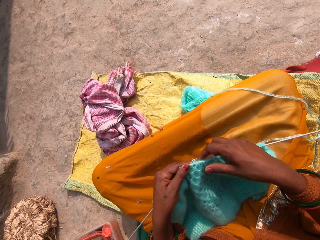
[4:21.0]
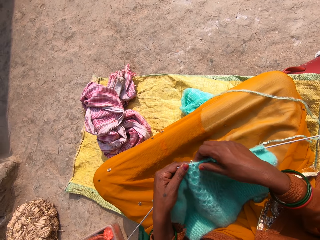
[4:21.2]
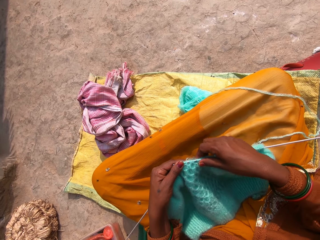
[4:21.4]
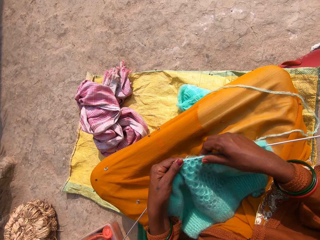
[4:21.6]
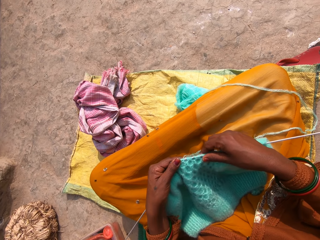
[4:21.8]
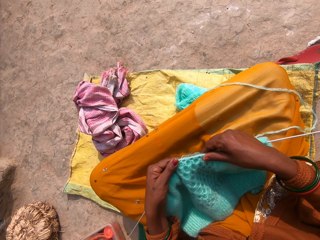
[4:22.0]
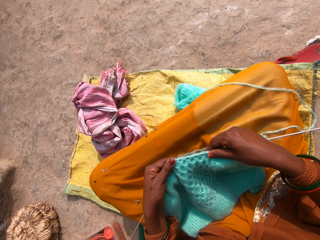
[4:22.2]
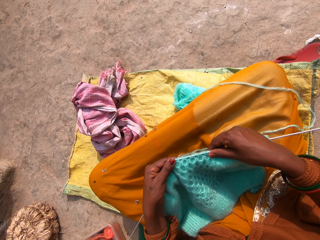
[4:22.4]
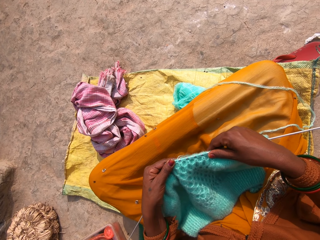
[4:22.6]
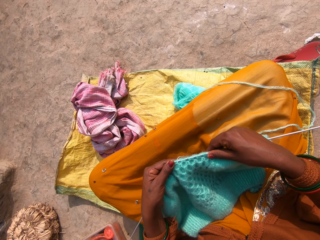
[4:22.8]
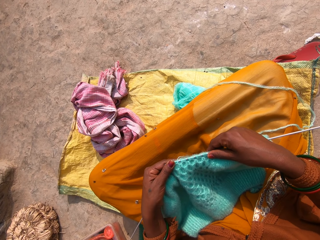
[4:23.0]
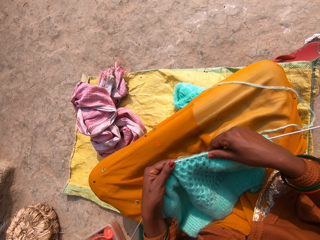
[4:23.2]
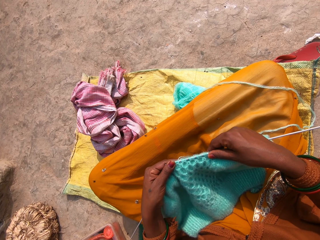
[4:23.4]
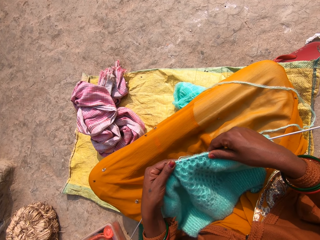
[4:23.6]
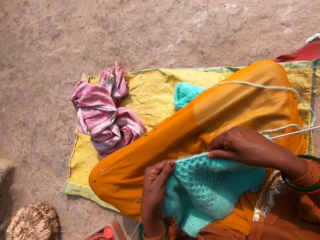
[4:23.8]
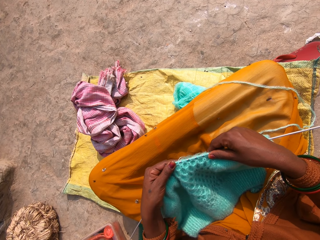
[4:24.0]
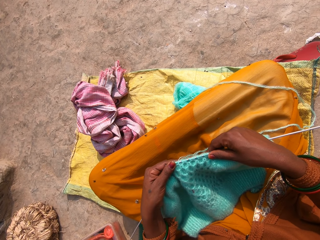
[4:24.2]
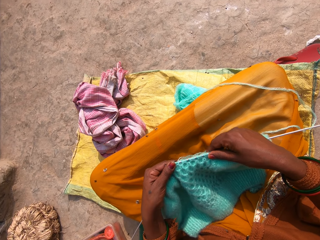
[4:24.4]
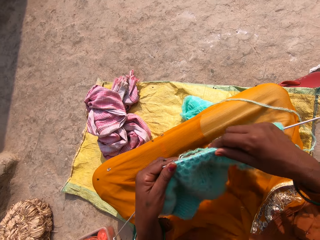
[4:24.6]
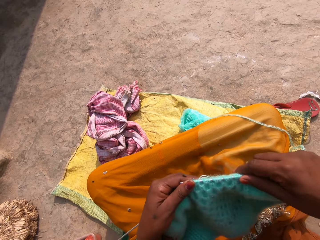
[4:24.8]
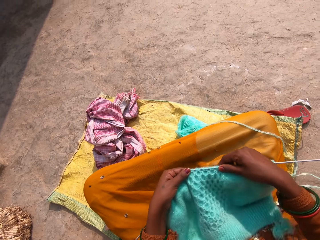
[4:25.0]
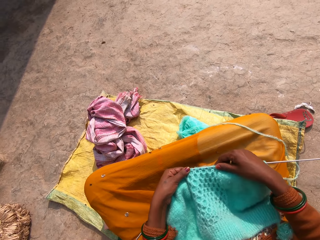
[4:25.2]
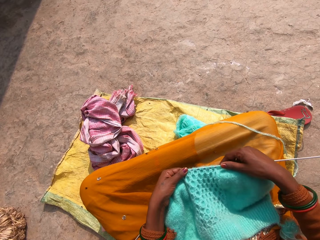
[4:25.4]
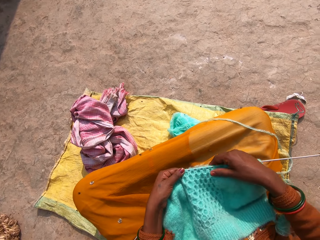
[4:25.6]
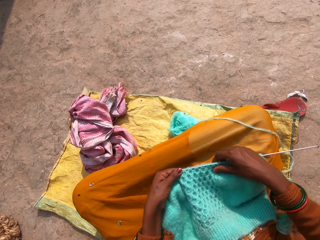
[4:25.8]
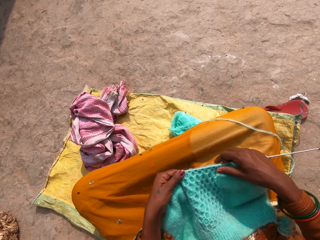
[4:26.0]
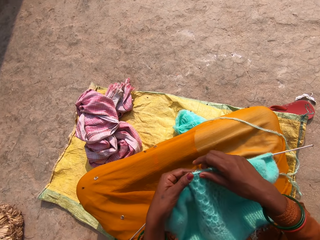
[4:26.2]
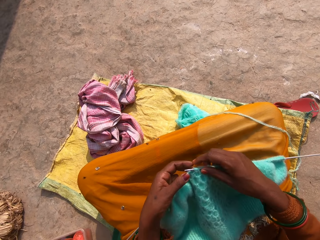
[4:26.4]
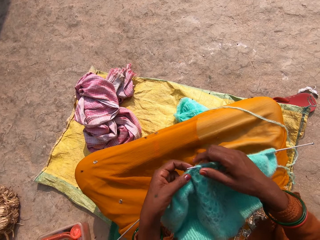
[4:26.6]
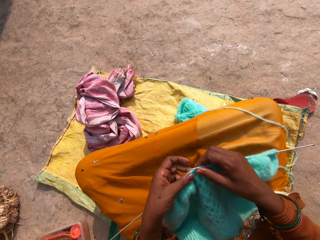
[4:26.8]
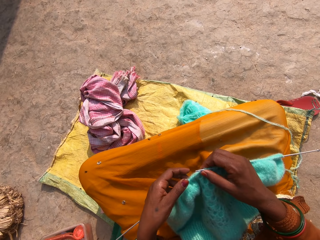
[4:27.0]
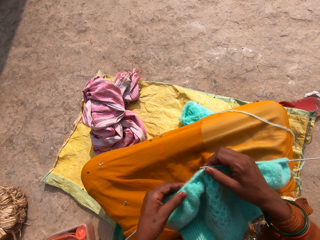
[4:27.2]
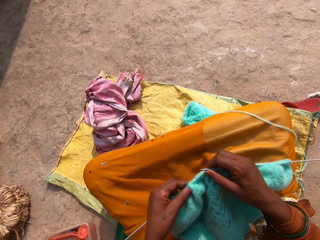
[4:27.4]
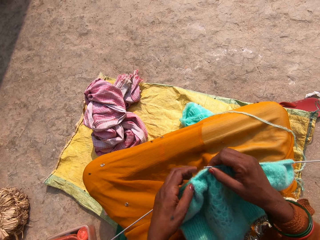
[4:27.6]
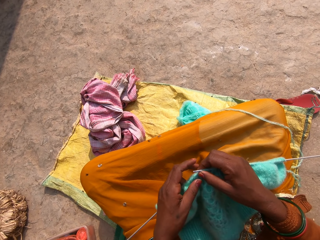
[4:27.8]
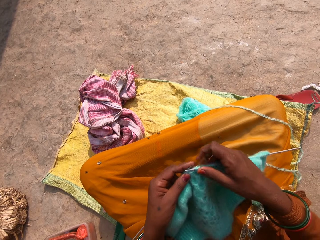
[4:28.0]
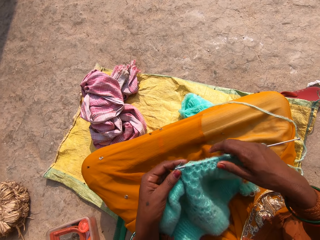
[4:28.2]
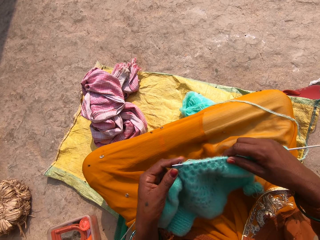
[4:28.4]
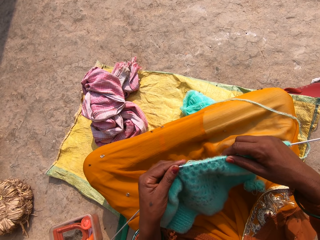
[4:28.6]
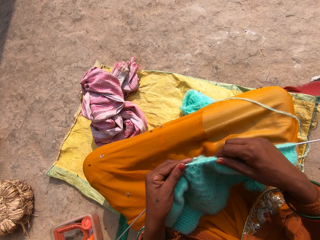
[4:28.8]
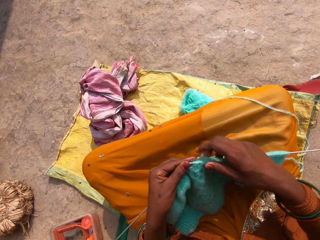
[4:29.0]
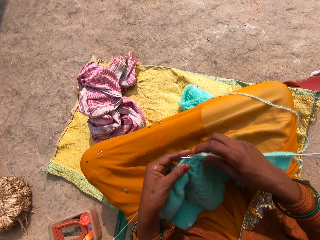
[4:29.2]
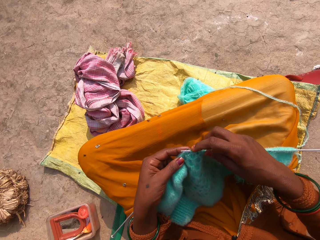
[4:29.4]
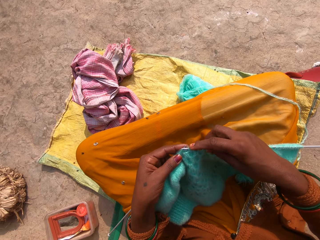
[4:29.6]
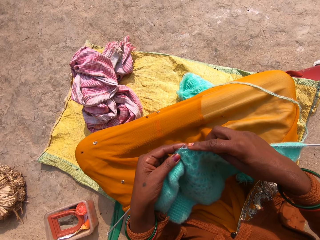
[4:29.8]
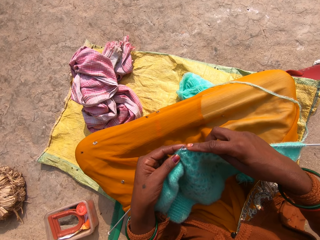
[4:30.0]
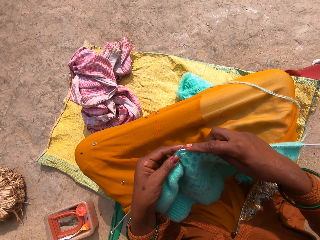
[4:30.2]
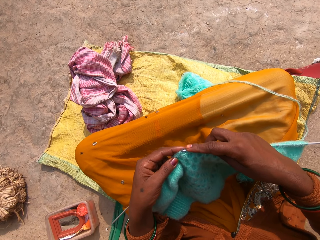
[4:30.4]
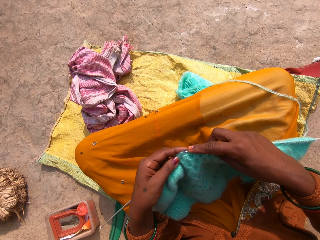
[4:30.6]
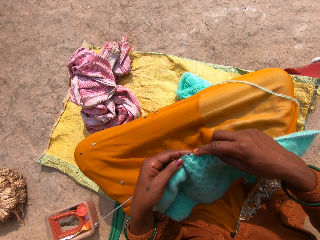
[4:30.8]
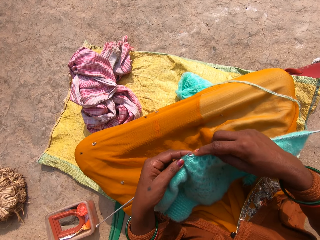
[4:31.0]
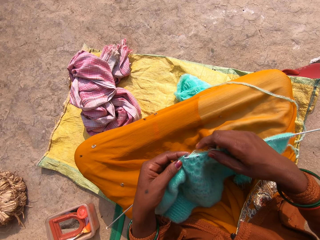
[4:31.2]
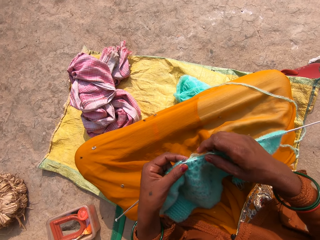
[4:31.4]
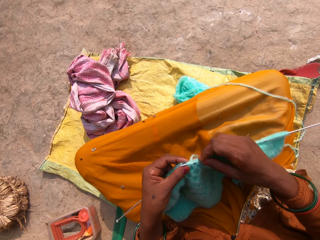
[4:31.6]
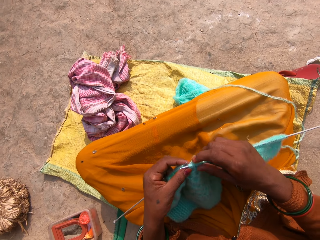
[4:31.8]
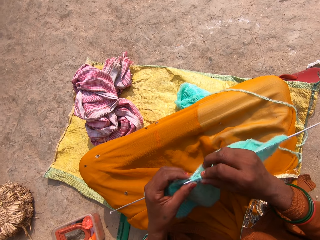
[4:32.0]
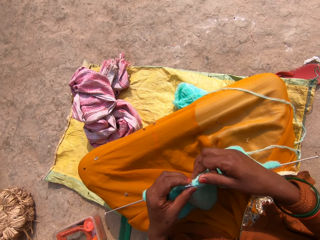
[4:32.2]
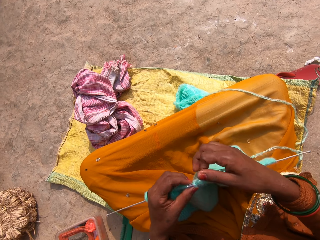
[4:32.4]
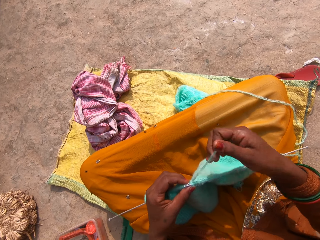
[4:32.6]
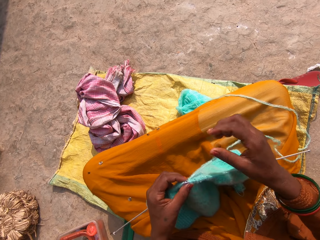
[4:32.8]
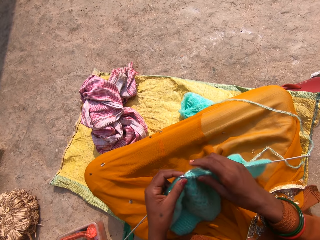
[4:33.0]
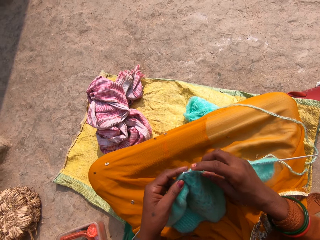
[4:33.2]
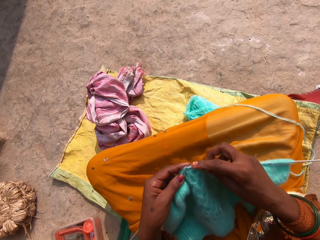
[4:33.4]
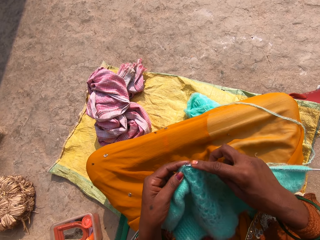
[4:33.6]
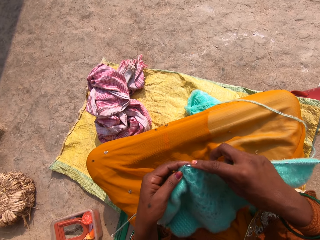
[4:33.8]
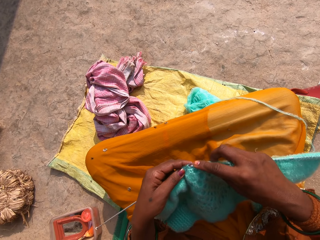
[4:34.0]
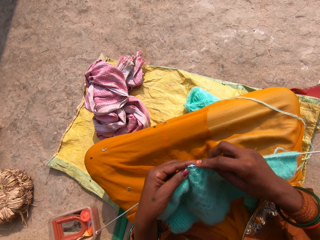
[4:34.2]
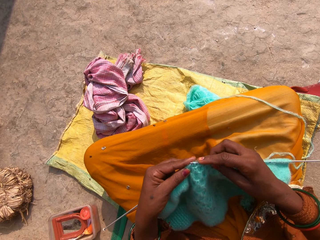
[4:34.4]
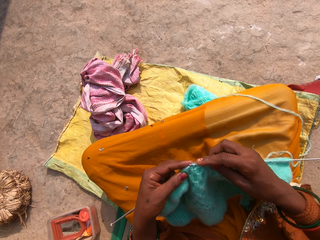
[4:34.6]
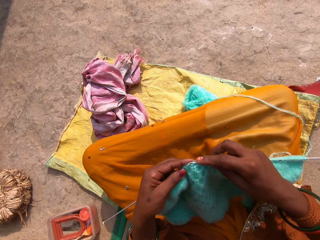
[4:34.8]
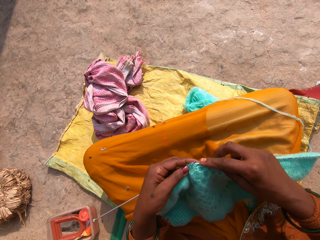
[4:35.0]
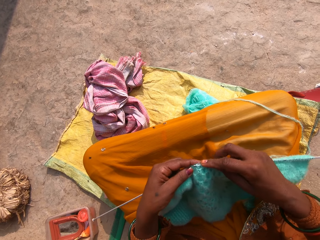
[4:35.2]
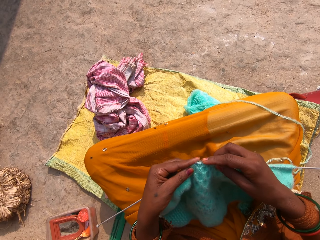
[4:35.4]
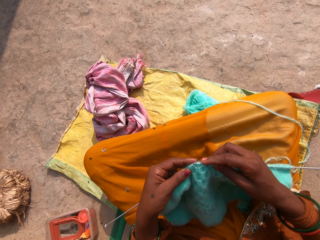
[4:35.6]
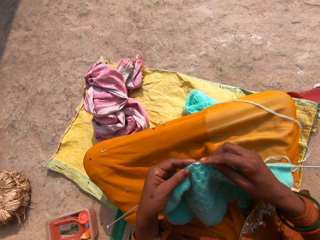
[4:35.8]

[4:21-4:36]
The camera wearer adjusts the fabric on the knitting pins. They touch the fabric. They move the fabric. They knit the fabric with the knitting pins or straight needle and the yarn. They pull the whole knitting. They knit the fabric using the straight needle.

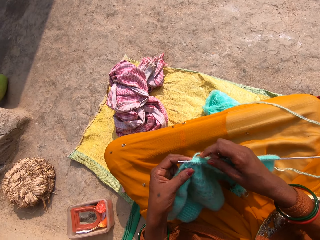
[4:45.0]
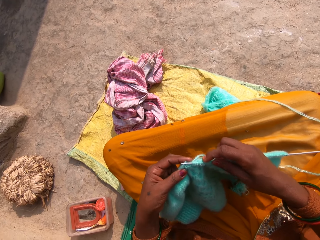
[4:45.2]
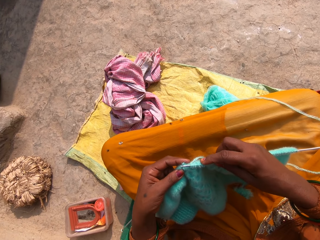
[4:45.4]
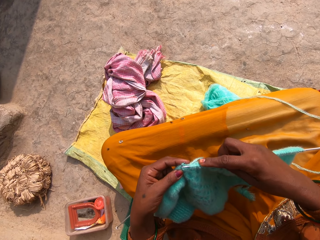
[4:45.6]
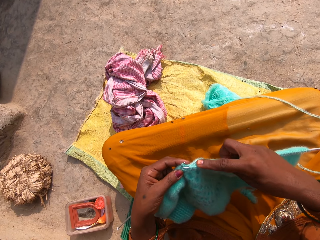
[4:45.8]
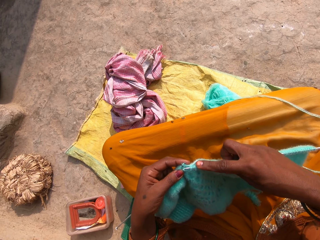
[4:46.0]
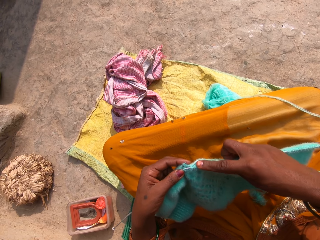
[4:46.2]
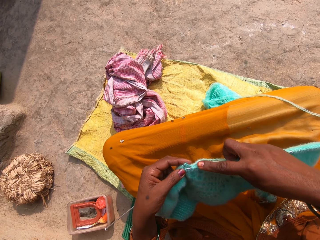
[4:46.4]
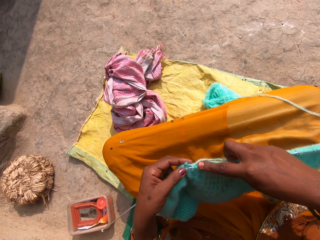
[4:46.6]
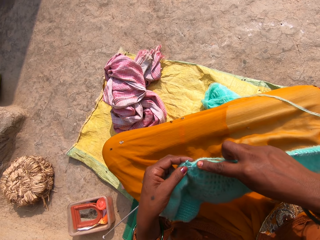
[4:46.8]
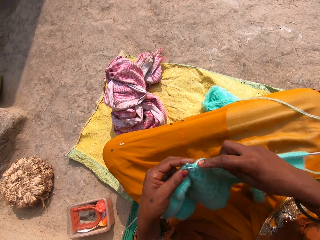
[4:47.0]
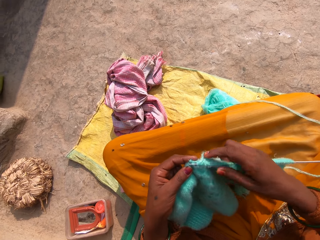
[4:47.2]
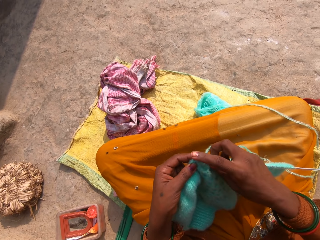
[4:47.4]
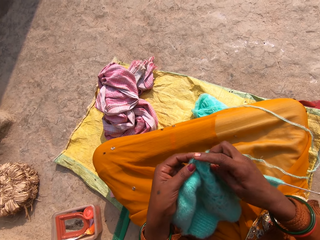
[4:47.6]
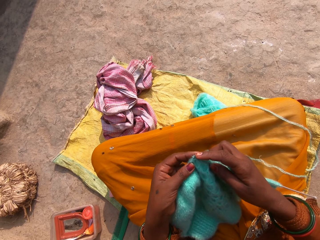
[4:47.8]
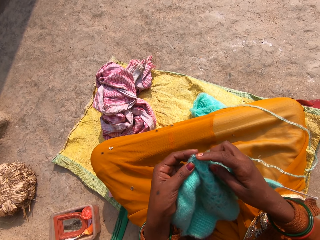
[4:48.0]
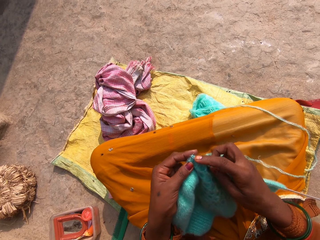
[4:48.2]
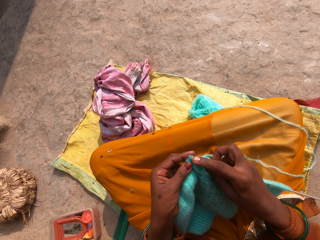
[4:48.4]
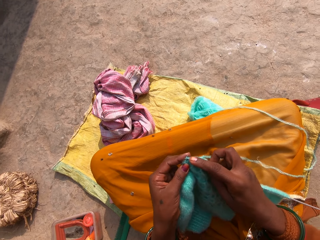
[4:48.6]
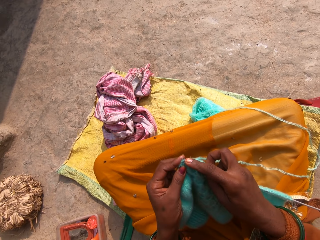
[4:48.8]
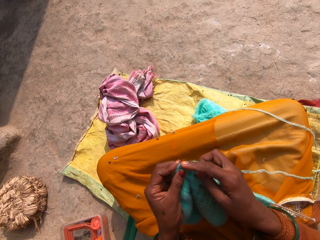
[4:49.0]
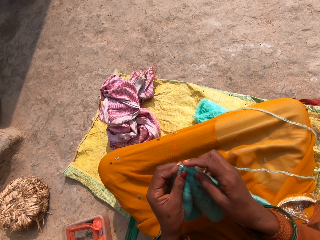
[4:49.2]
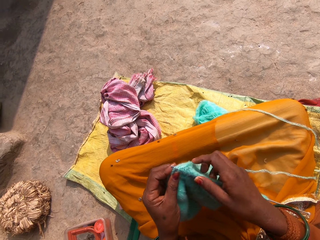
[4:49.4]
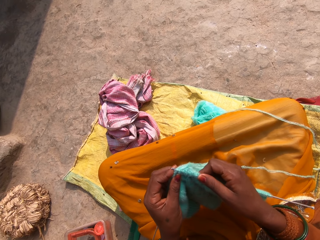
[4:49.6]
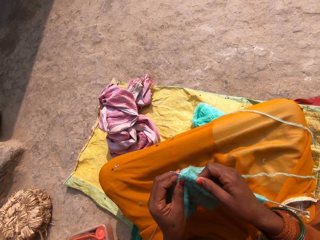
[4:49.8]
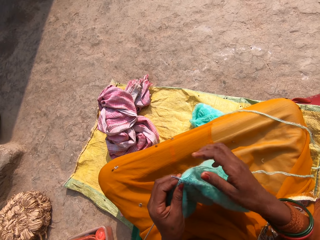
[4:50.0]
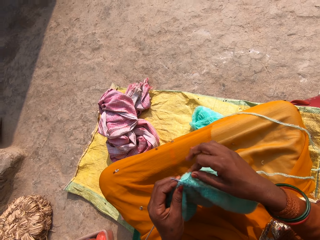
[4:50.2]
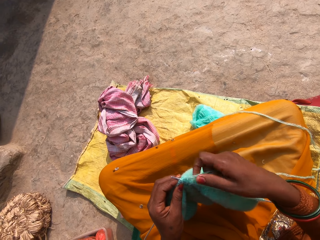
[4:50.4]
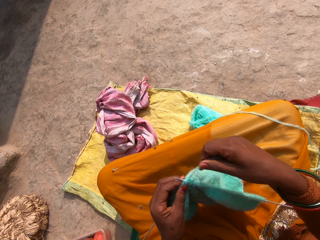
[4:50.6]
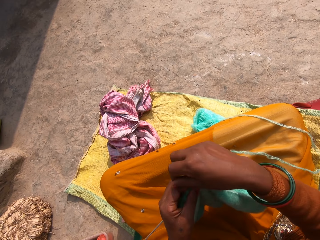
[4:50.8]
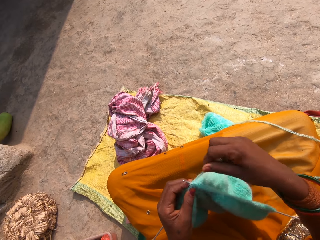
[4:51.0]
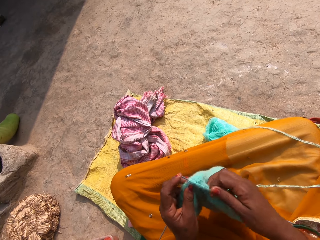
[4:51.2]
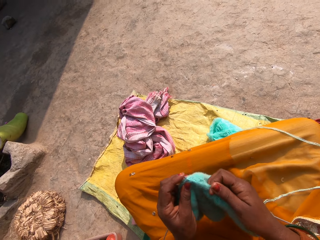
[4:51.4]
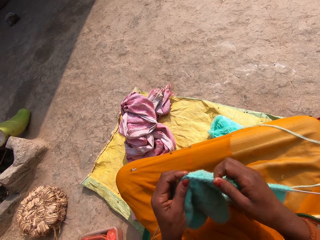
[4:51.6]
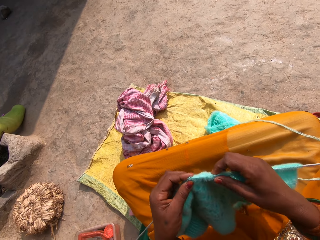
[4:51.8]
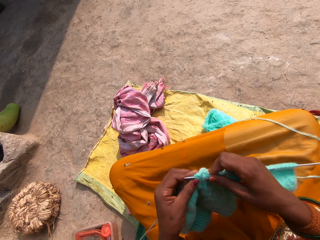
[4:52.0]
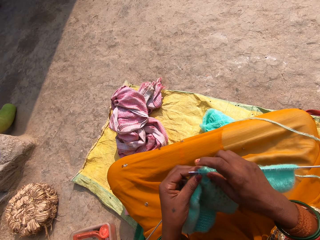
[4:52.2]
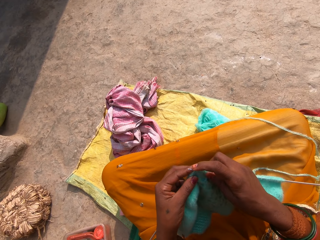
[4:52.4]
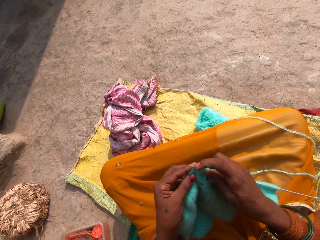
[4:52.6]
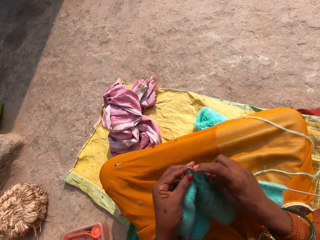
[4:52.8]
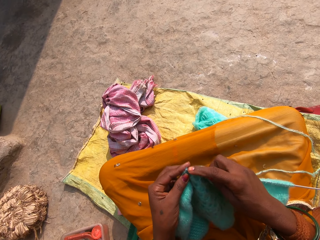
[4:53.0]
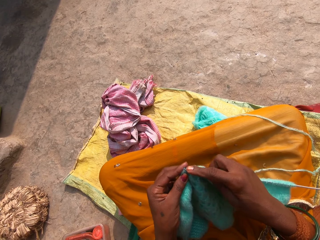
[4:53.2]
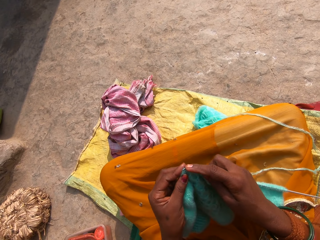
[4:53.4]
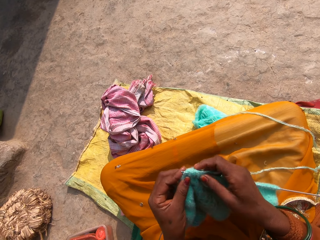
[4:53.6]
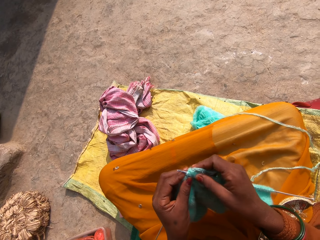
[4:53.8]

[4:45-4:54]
The camera wearer knits the fabric. They pull the fabric. They move their fingers while knitting. They knit the fabric. They hold the fabric. They move the fabric on the crochet. They move the crochet on the knitted fabric. They knit.
